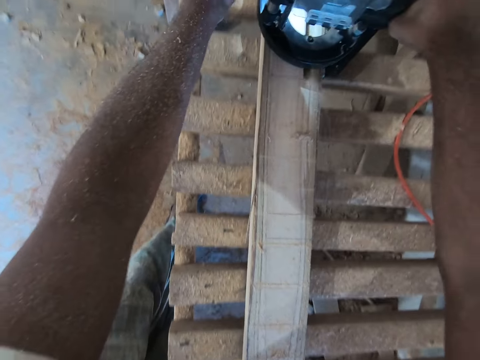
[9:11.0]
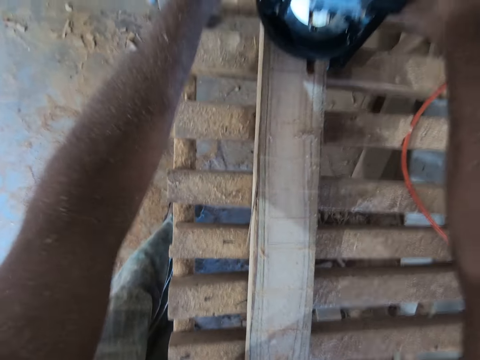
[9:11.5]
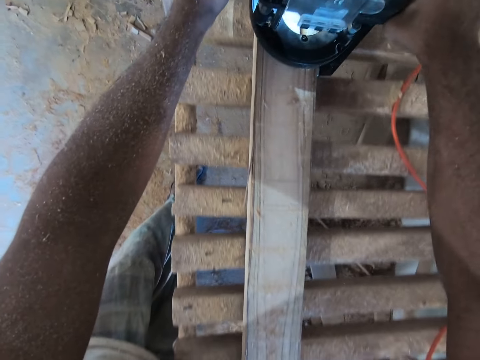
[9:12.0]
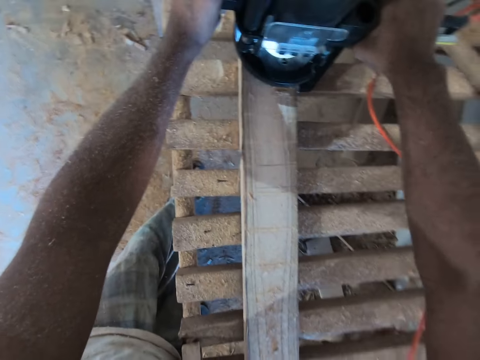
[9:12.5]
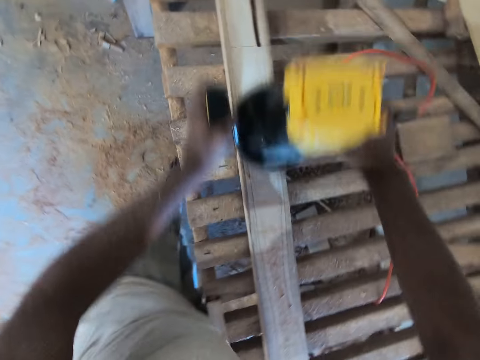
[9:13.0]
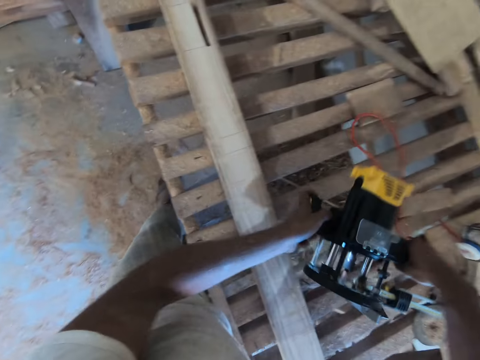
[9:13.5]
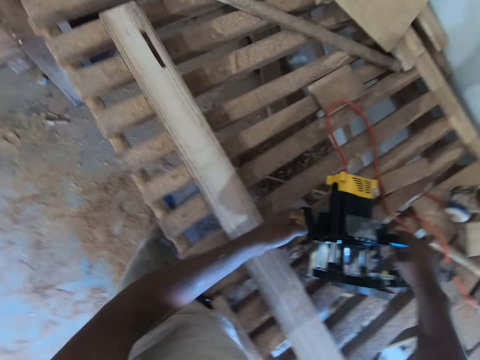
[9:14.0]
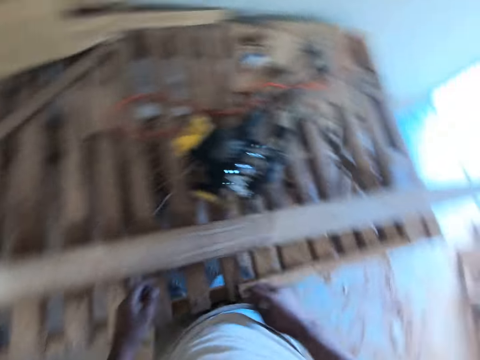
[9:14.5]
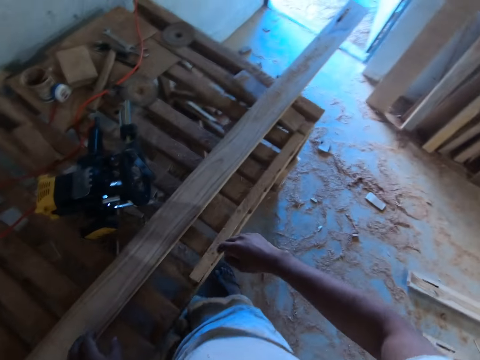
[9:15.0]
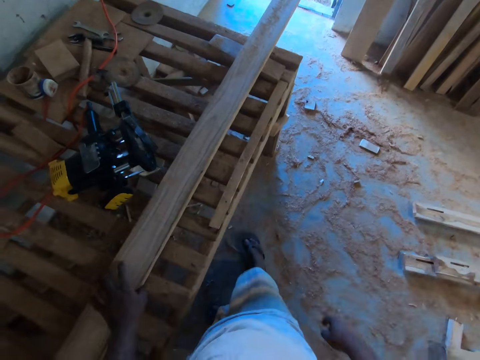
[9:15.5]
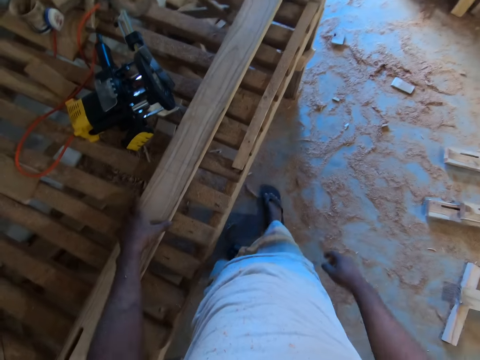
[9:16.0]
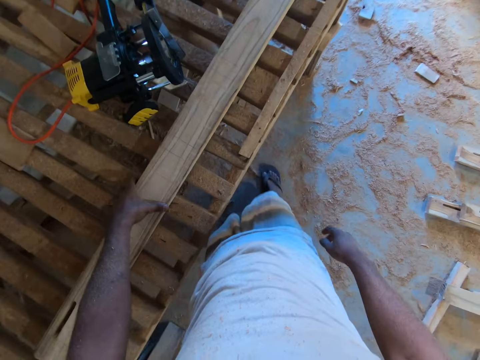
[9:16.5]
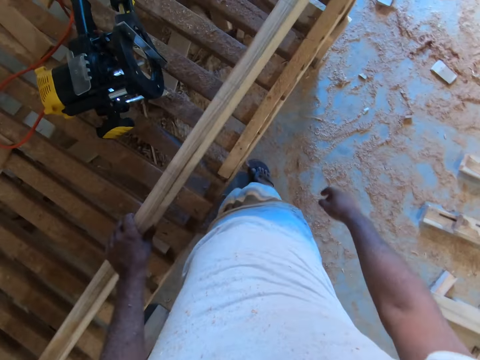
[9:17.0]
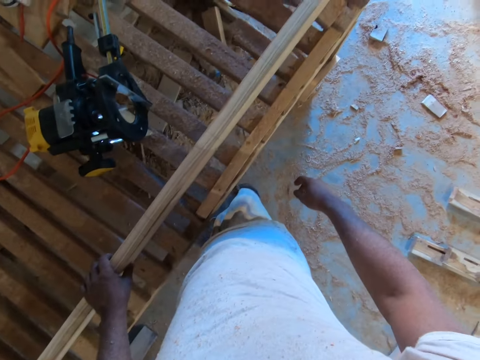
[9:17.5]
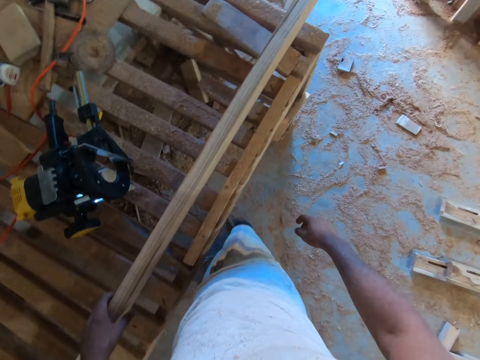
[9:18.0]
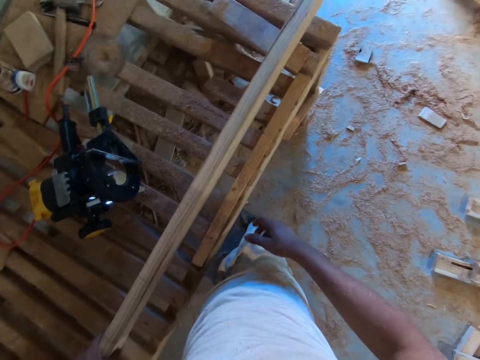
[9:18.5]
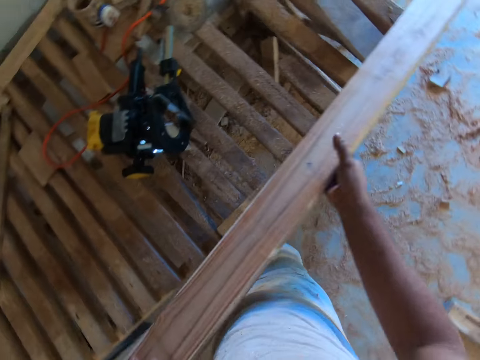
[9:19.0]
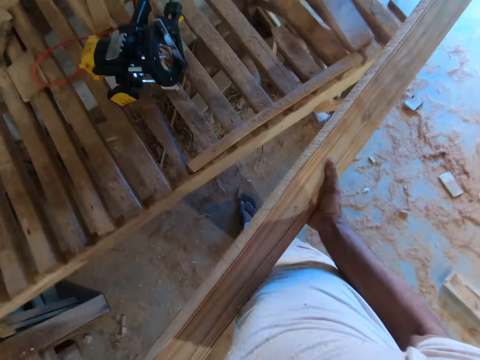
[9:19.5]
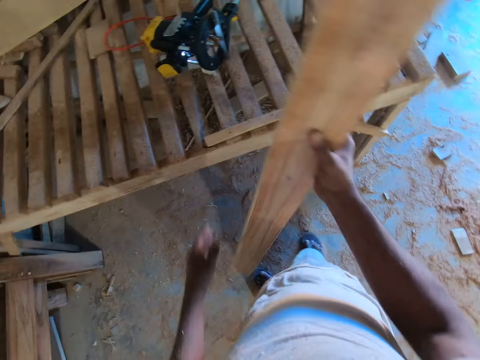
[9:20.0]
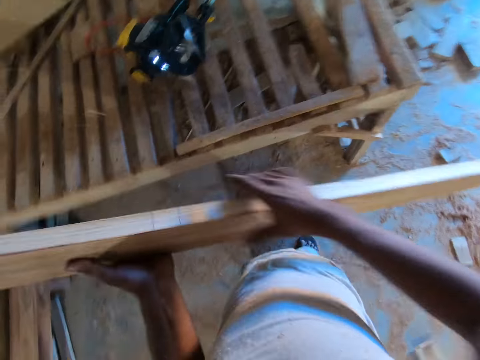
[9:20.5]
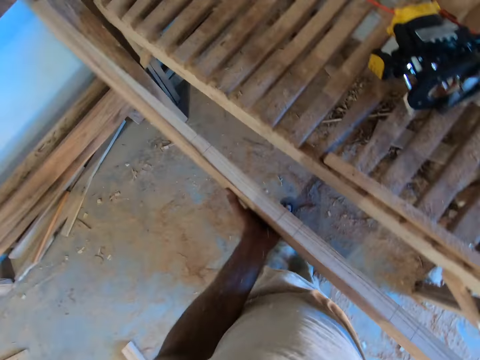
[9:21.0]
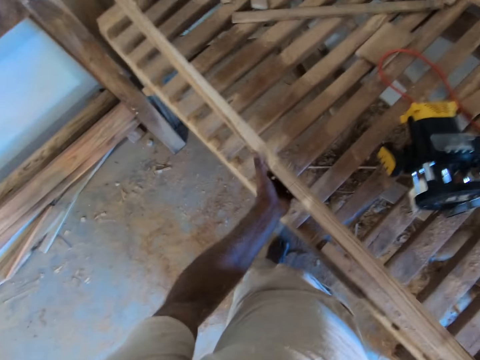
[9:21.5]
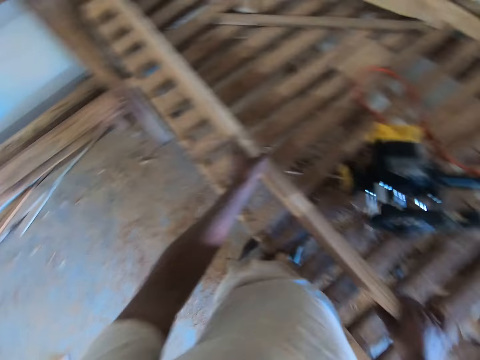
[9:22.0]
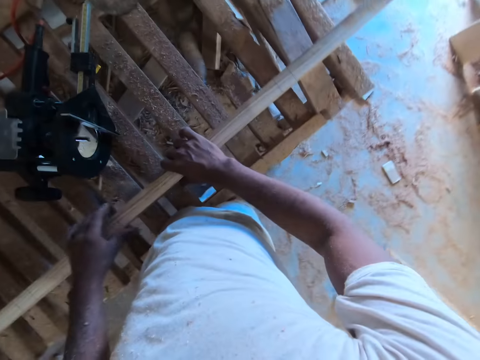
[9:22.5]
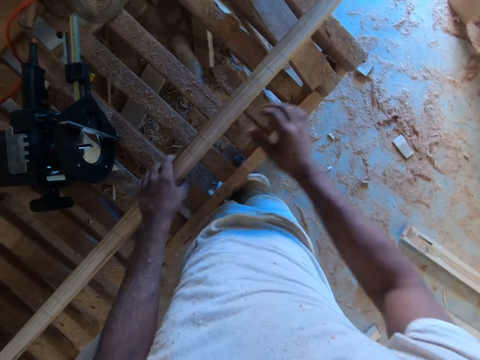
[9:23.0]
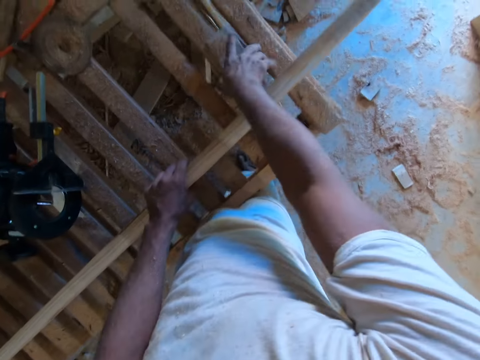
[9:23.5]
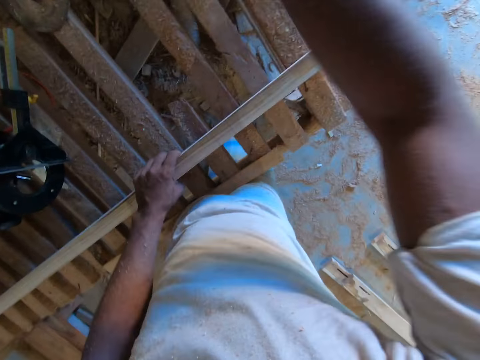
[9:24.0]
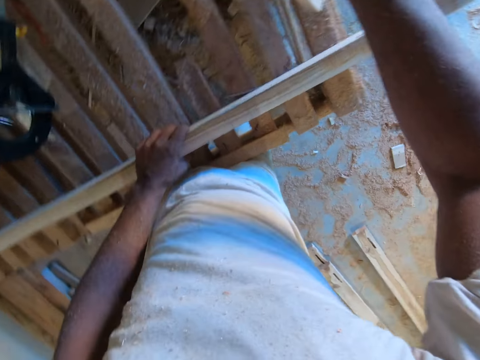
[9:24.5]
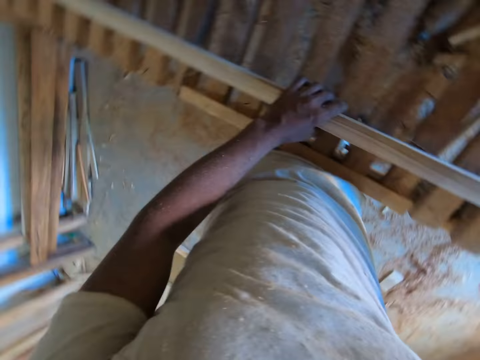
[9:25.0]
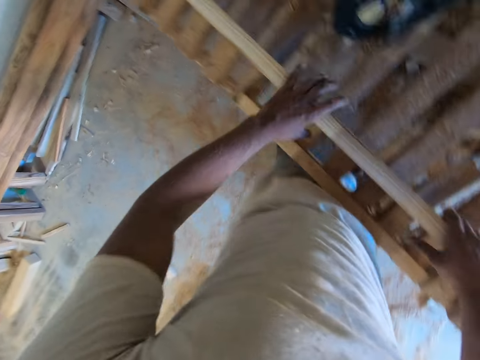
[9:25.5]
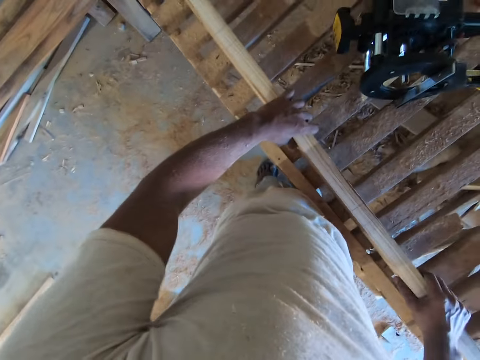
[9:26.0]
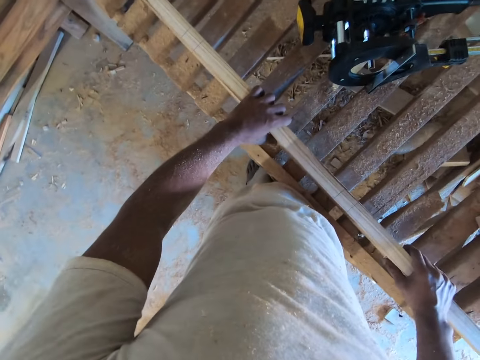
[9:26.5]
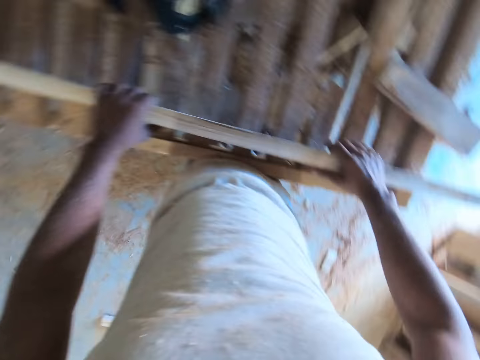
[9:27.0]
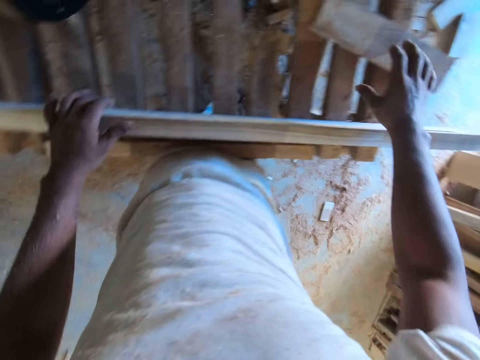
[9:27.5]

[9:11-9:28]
The camera wearer picks up the compact router from the wood plank with both hands. He places the compact router on the workbench with both hands. He turns the wood. He picks up the piece of wood from the platform with both hands. He flips the piece of wood with both hands. He places the piece of wood on the platform with both hands. He moves a small piece of wood on the platform with his right hand. He moves the piece of wood on the platform with both hands. He adjusts the wood.

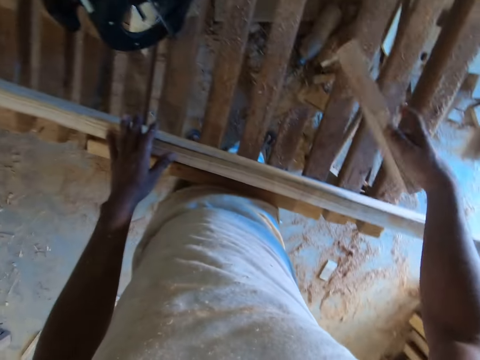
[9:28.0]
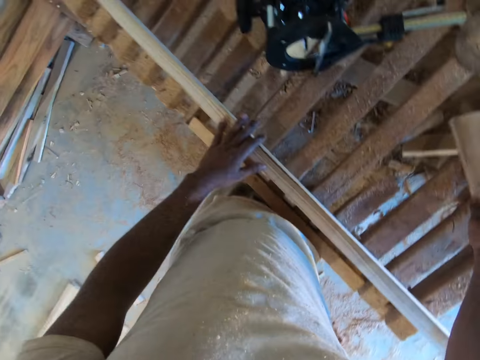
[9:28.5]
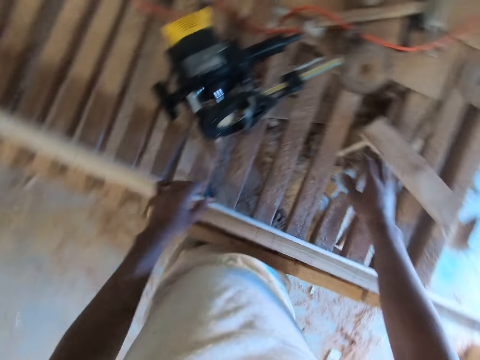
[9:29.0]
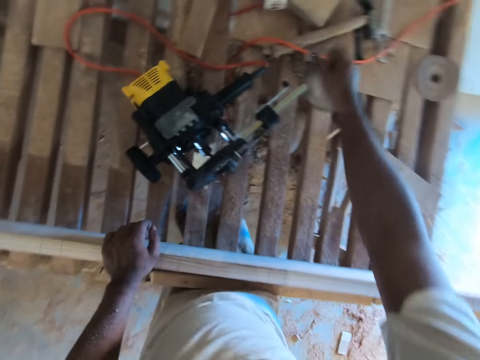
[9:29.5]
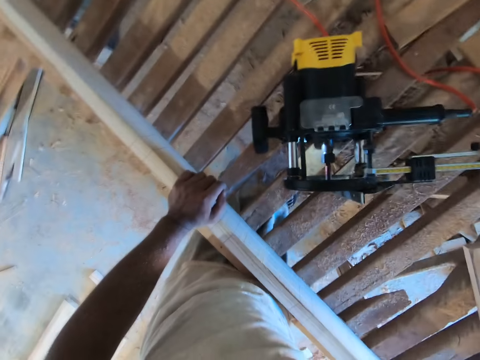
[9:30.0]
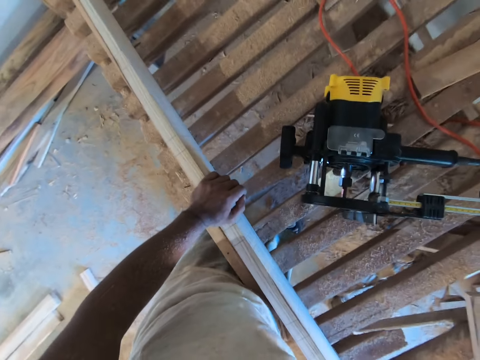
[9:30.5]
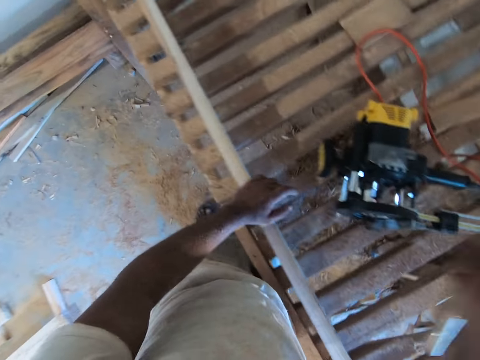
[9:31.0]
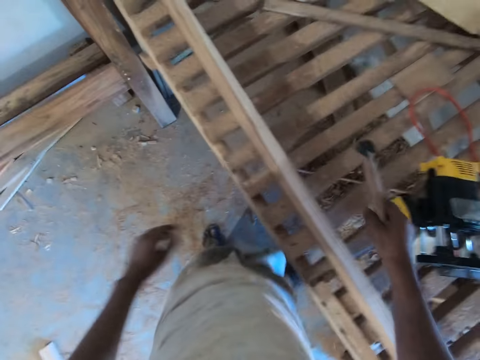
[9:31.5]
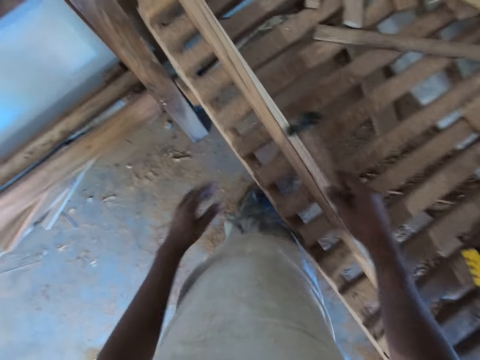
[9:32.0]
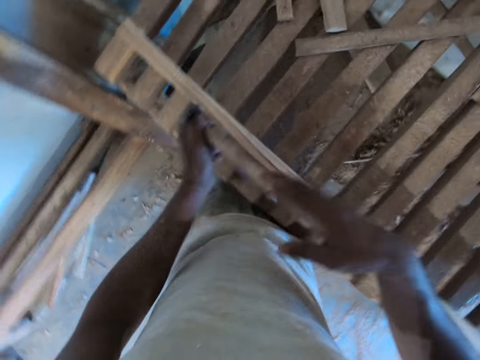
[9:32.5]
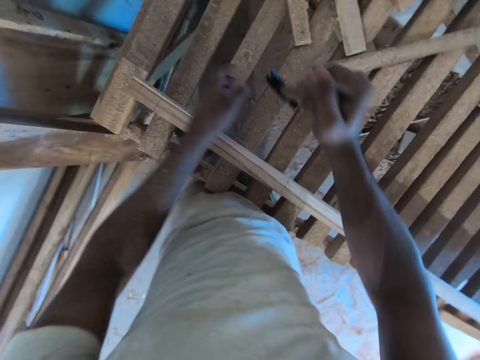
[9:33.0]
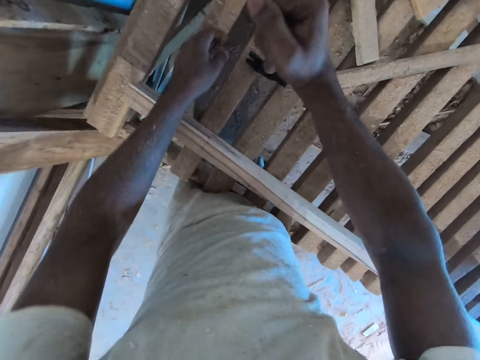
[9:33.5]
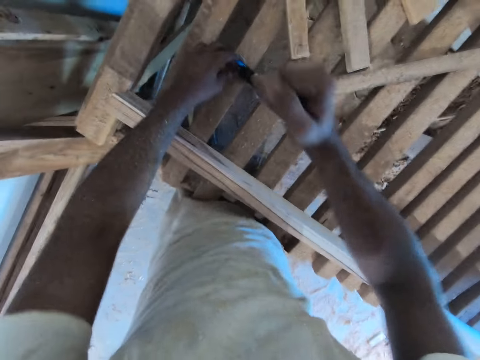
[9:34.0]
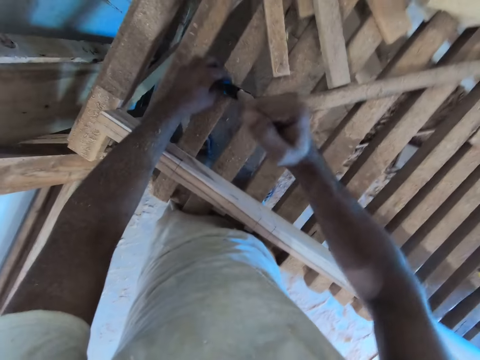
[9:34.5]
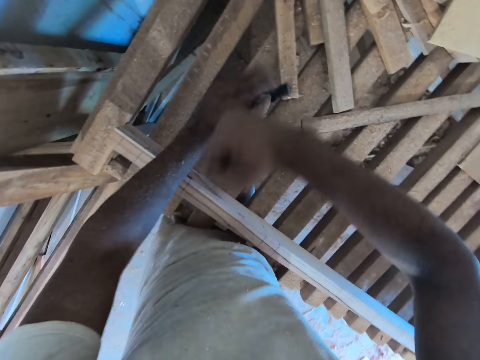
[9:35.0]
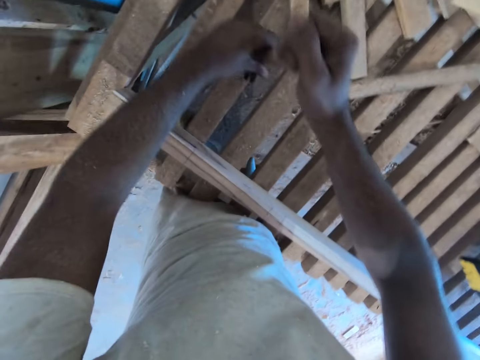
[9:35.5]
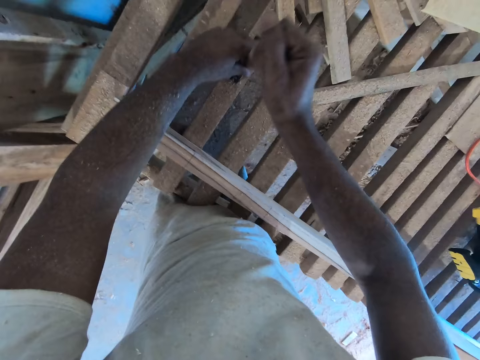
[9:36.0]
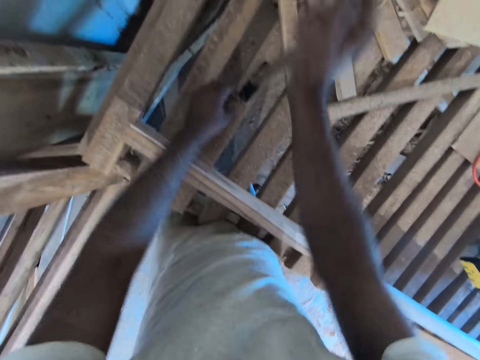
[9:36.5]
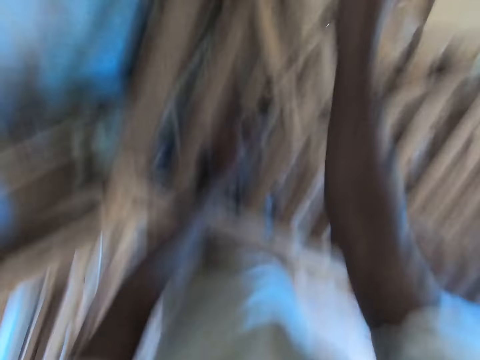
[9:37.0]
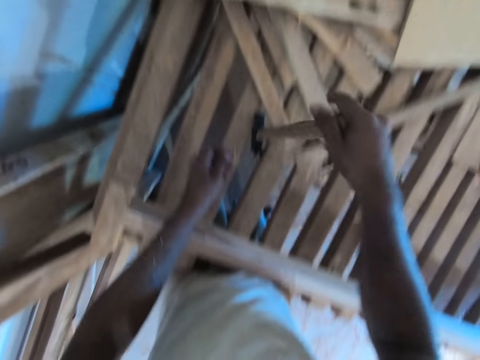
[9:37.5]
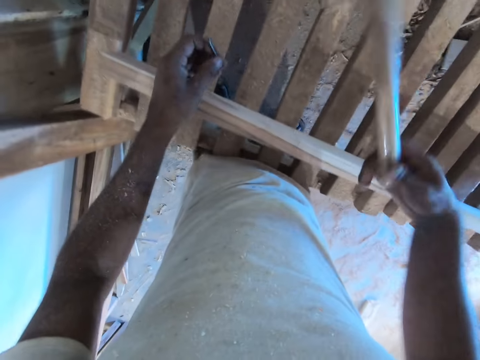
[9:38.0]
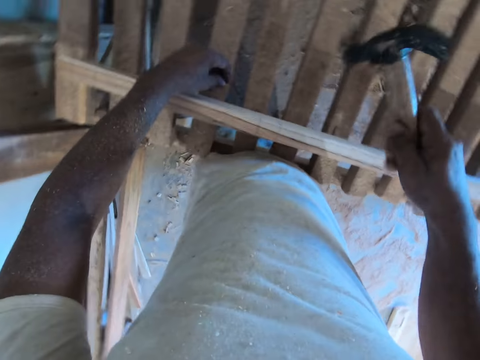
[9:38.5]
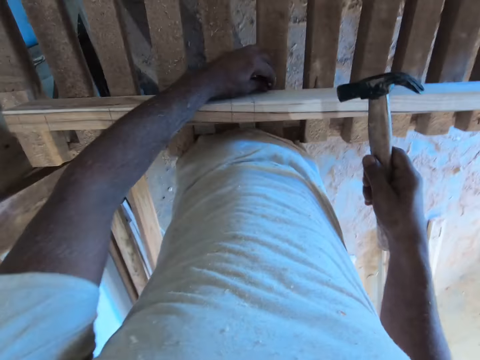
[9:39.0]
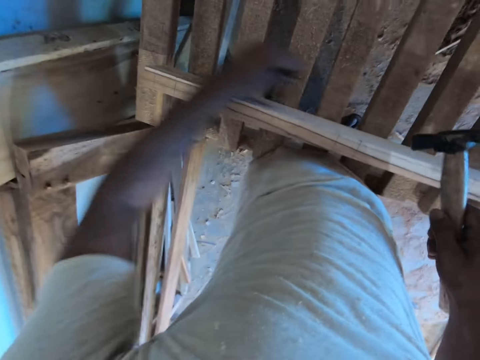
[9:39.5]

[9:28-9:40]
The camera wearer moves the piece of wood on the platform with his right hand. He turns the small wood. He picks up a hammer from the platform with his right hand. He holds the hammer with both hands. He removes a nail from the platform with the hammer in both hands. He picks up the nail from the platform with his left hand.
